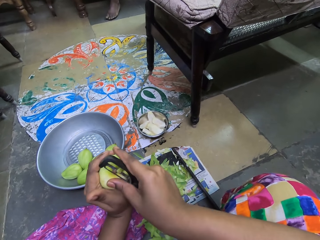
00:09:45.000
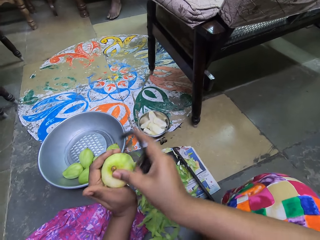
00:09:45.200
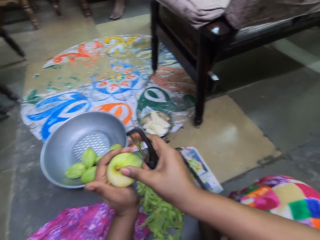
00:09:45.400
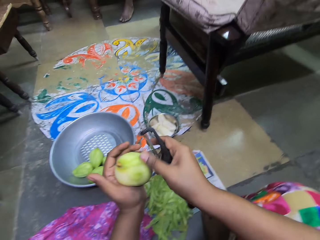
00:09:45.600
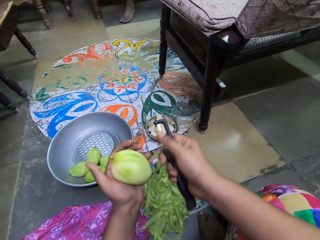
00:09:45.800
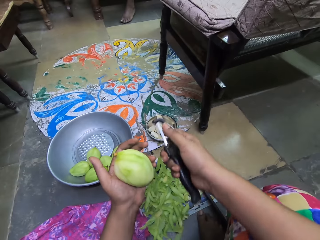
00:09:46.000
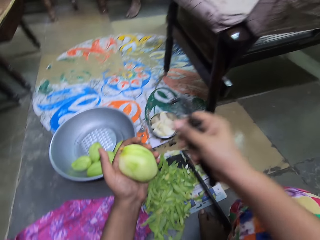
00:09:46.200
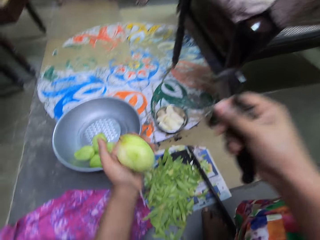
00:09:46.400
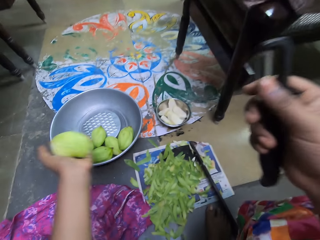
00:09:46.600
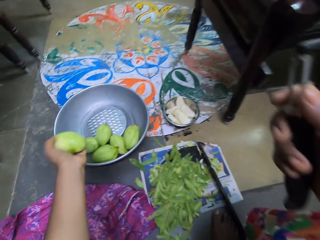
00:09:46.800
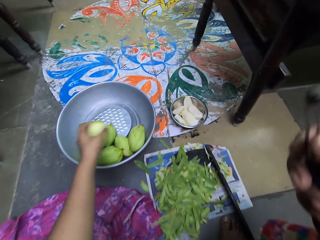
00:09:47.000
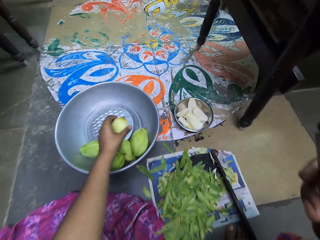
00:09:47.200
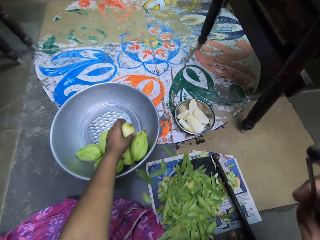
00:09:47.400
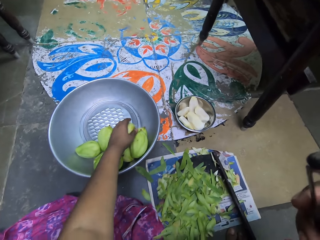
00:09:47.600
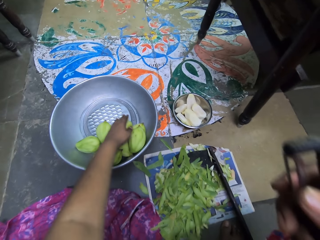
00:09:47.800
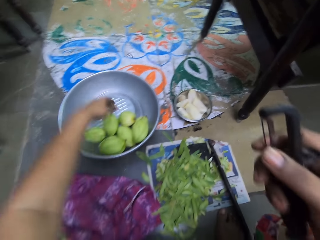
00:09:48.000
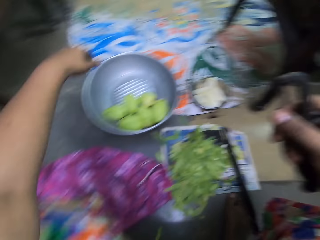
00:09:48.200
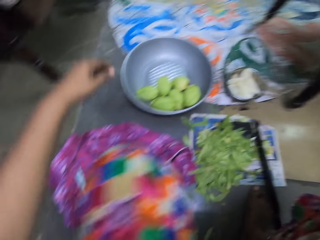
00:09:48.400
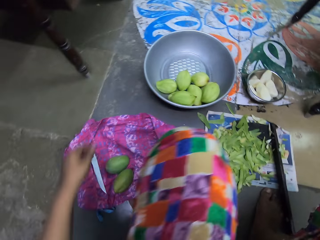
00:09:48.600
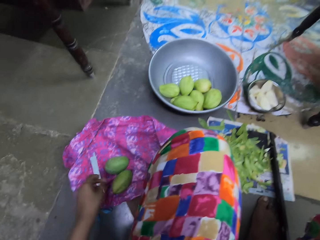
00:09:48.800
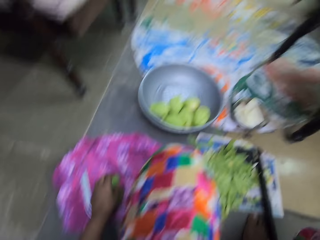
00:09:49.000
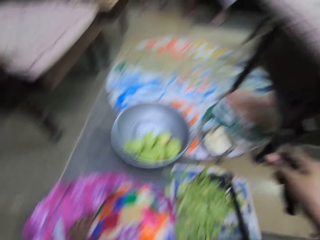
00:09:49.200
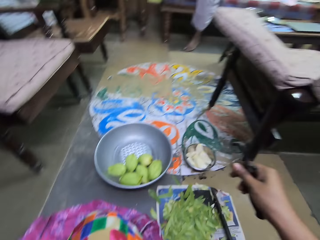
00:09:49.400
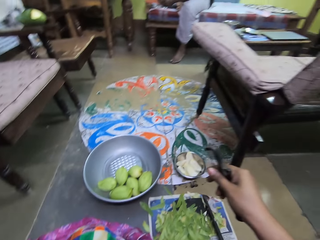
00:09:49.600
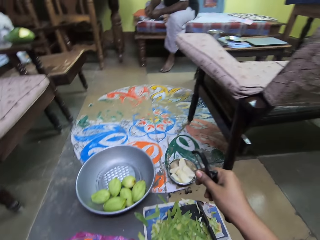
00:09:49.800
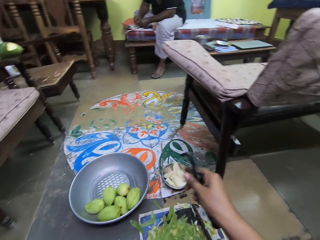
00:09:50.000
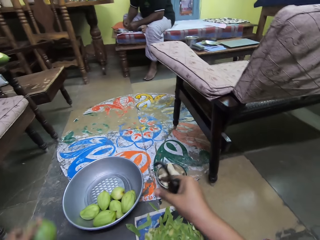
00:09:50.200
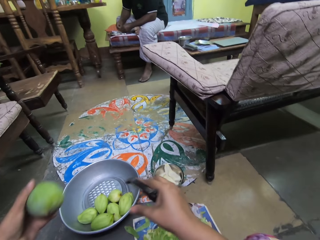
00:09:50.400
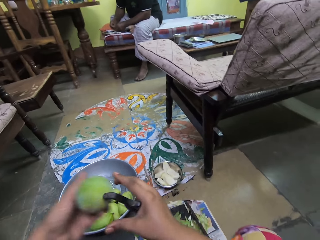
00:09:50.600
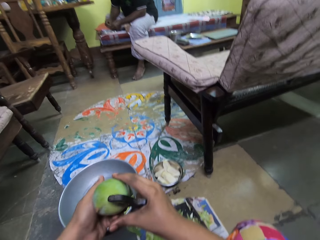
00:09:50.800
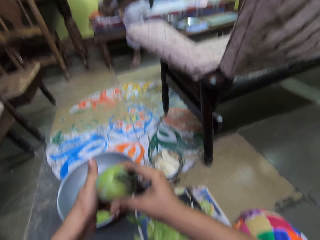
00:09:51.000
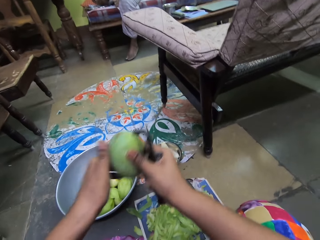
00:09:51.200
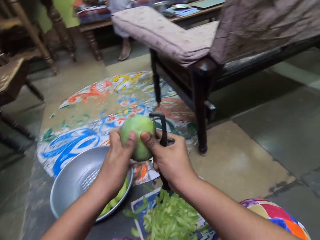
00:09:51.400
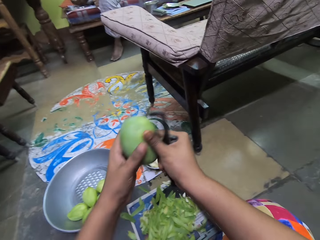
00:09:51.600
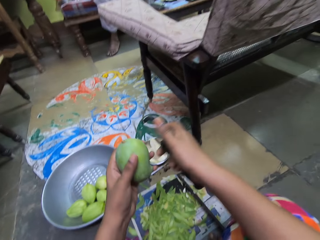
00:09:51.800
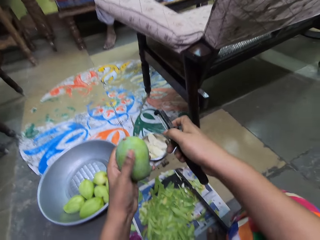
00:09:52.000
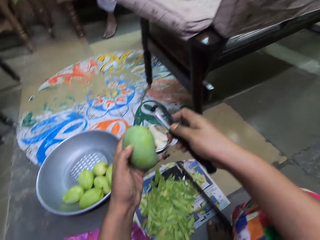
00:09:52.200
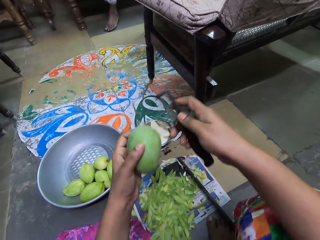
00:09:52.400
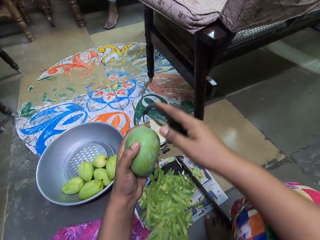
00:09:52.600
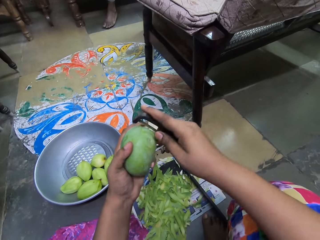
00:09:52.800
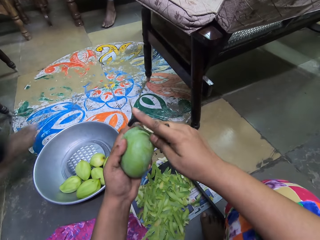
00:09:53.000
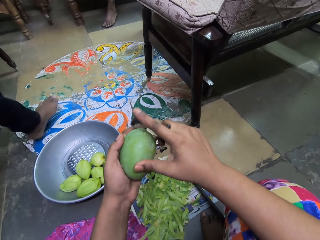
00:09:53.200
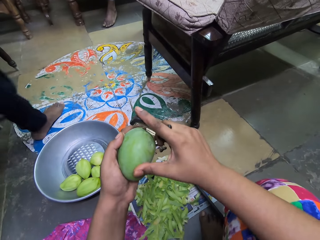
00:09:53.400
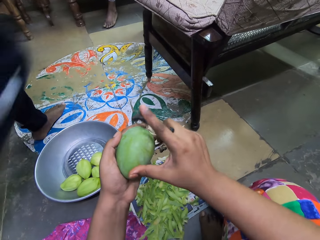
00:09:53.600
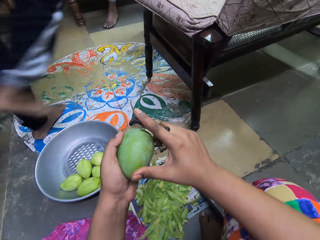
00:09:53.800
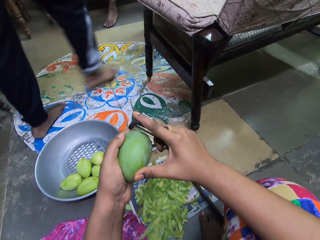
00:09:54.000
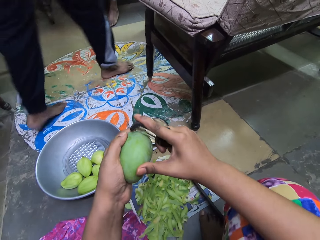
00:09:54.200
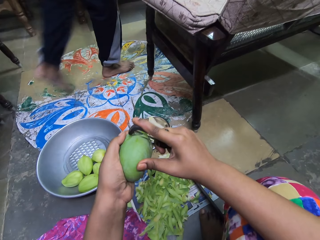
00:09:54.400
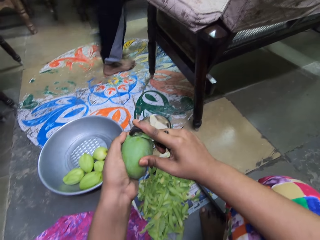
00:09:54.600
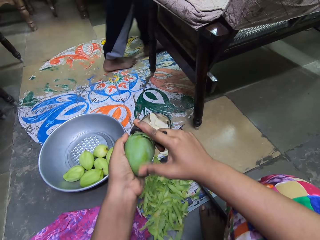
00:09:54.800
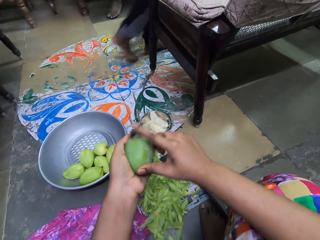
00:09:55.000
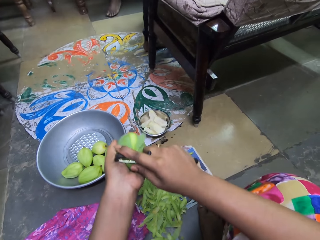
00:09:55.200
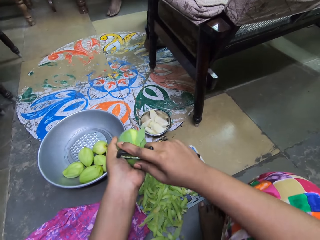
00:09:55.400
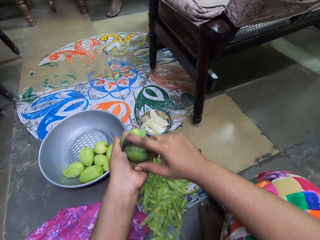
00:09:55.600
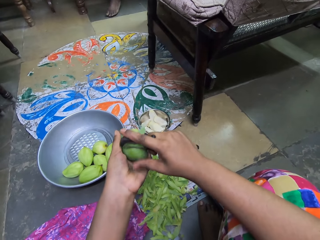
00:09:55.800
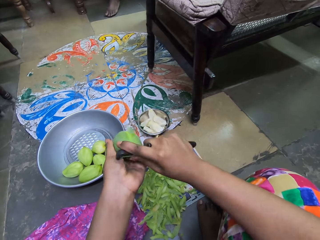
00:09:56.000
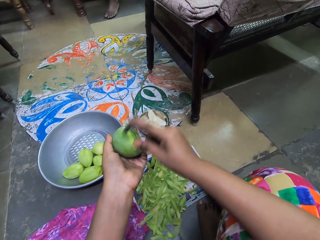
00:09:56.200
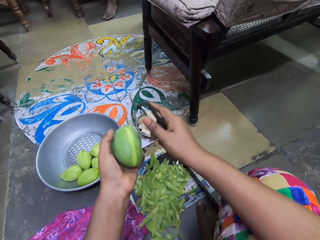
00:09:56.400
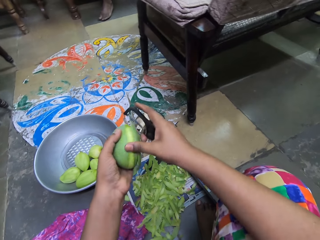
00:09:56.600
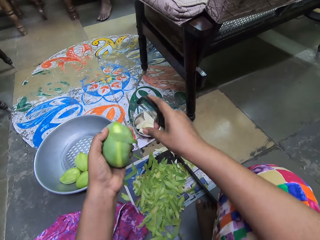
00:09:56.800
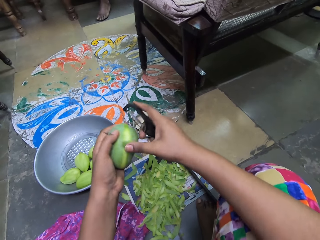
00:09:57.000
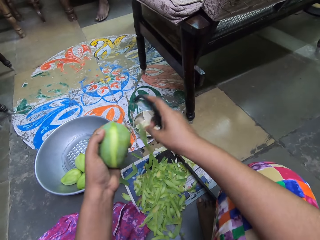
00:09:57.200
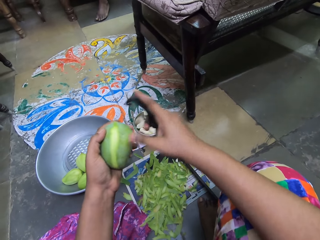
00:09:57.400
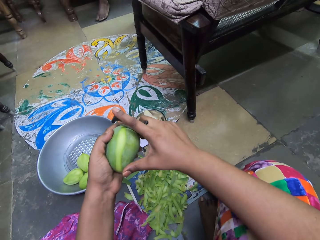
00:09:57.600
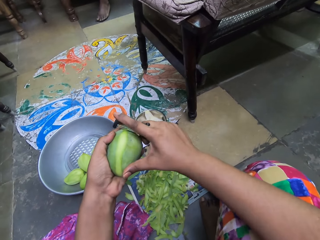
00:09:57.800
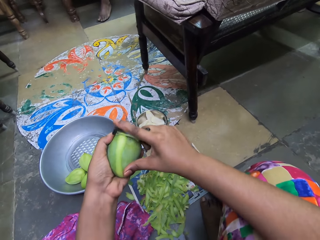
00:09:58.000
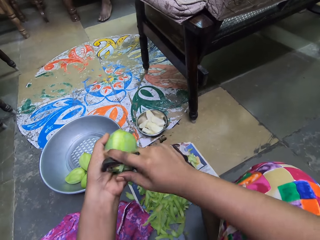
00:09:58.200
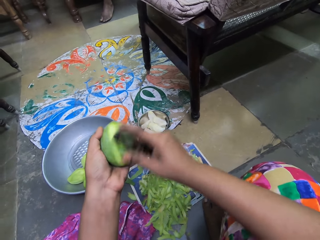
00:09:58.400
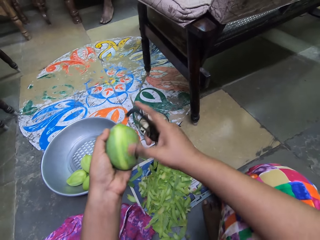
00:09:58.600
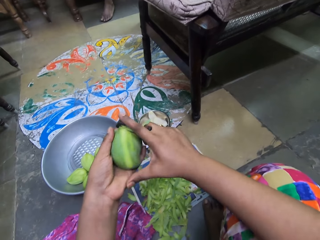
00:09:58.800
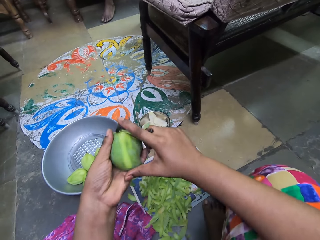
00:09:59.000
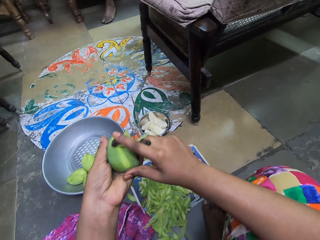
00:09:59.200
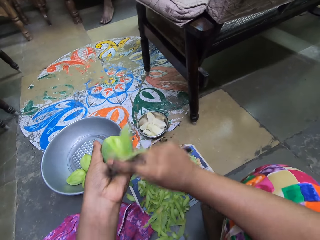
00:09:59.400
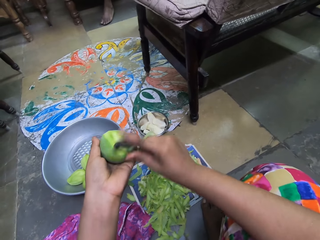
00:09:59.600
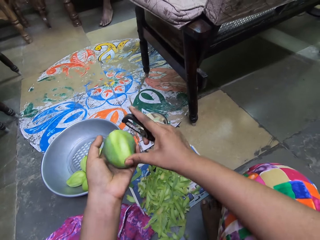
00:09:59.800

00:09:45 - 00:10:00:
The camera wearer drops the mango into a bowl on the floor with her left hand. She picks a mango from a cloth on the floor with her left hand. She holds the mango with both hands. She holds the mango with her left hand. She peels the mango with the peeler in her right hand. She removes a mango peel on the mango with her right hand. She peels the mango with the peeler in her right hand.

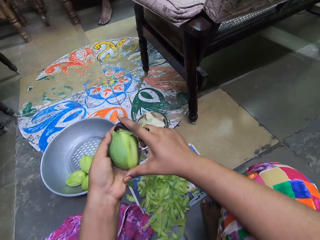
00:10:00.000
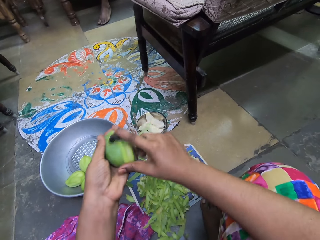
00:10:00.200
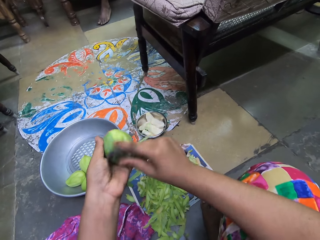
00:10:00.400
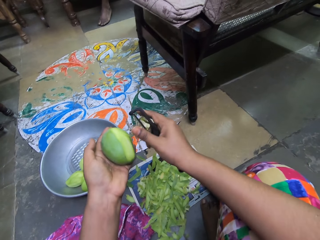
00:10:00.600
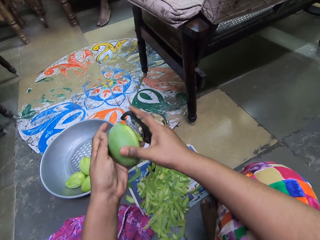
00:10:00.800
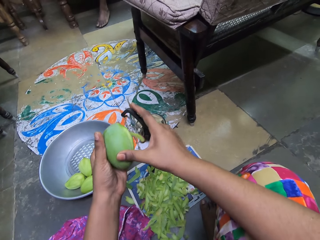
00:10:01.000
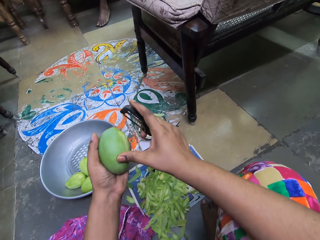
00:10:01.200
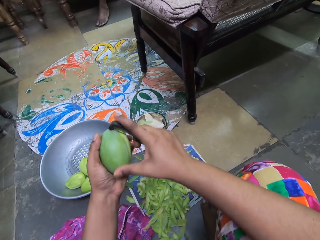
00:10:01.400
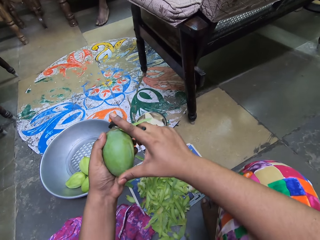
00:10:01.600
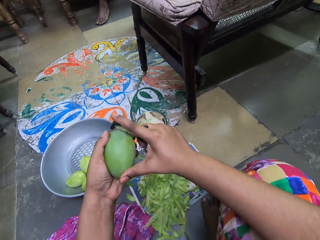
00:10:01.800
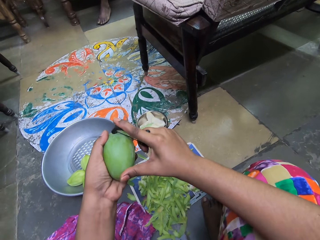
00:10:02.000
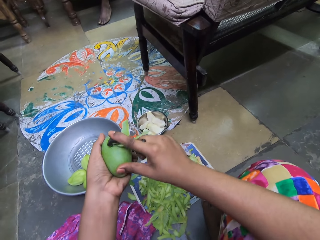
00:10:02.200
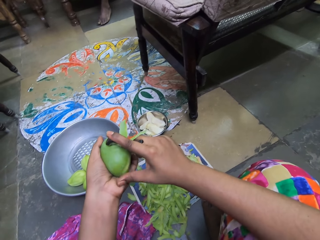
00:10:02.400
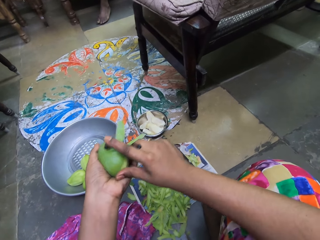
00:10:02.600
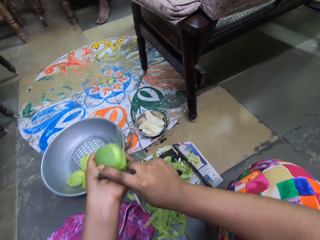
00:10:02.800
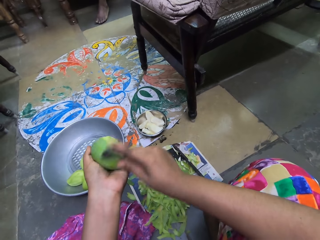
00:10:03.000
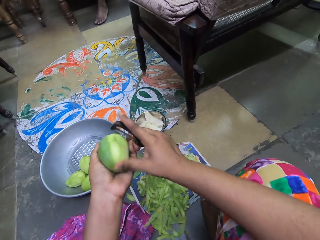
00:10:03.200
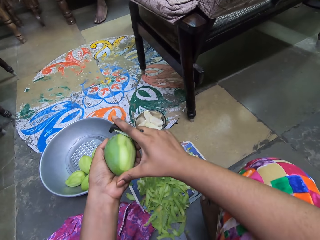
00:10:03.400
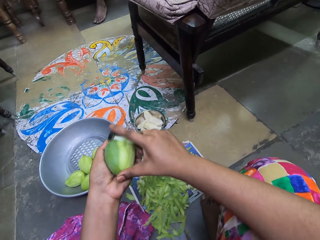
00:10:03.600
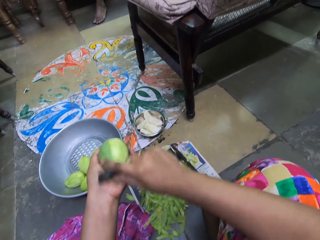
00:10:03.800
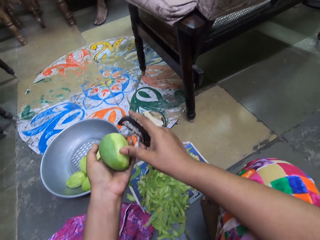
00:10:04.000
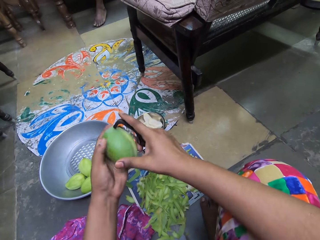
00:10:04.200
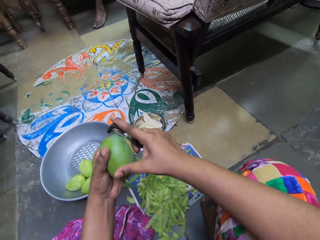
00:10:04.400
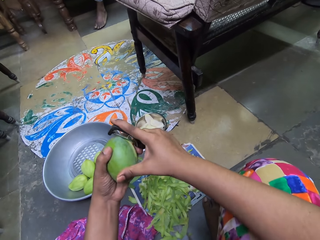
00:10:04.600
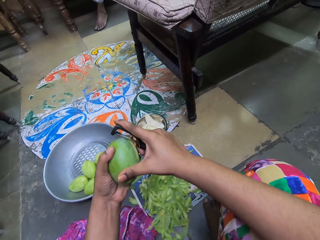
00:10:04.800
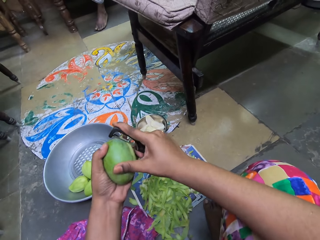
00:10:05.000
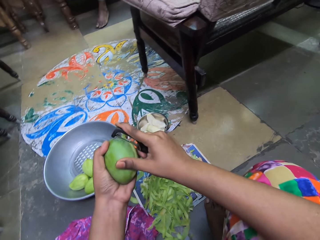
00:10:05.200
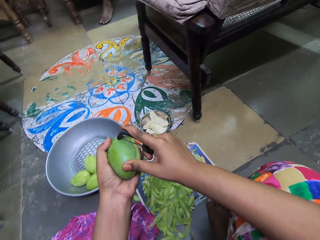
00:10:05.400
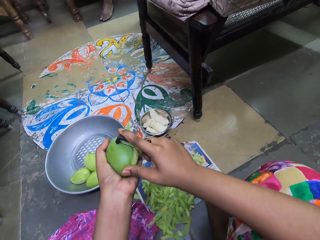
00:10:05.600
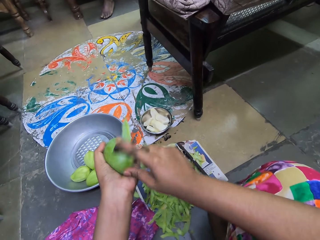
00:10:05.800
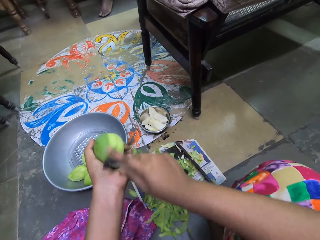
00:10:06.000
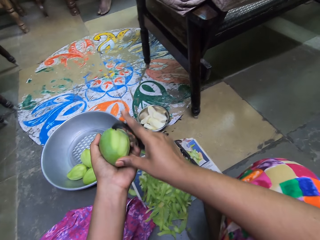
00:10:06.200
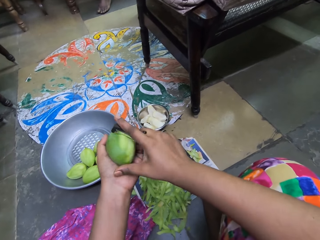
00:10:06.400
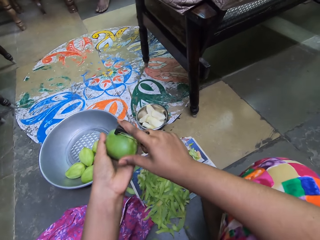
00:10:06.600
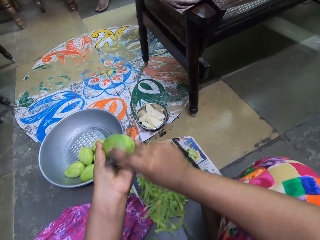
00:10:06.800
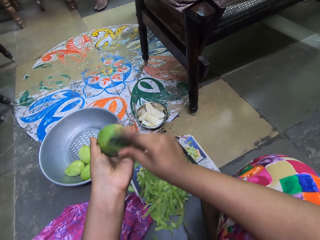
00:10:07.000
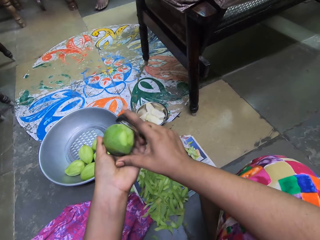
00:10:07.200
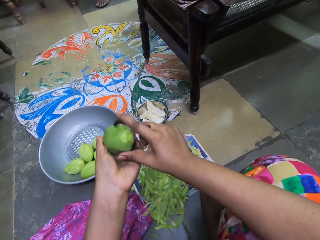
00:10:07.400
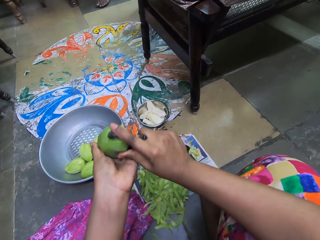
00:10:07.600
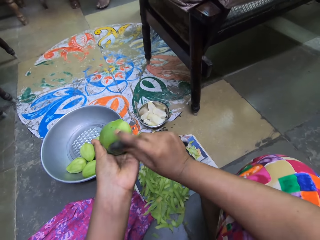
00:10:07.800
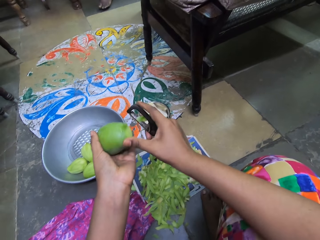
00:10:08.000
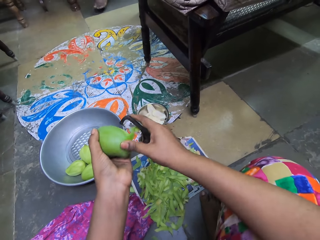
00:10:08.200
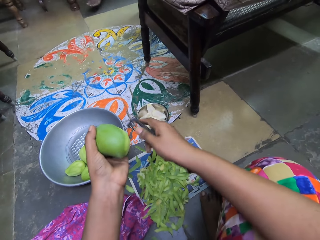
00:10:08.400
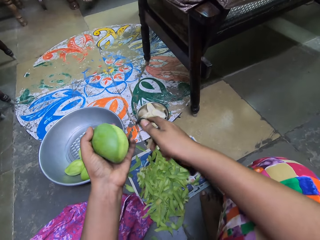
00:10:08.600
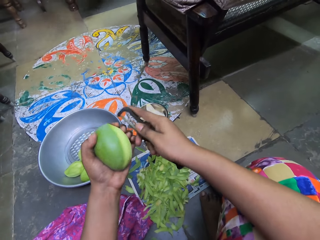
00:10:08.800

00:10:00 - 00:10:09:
The camera wearer drops a mango peel on the floor with her right hand.
